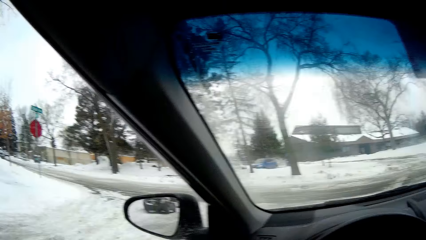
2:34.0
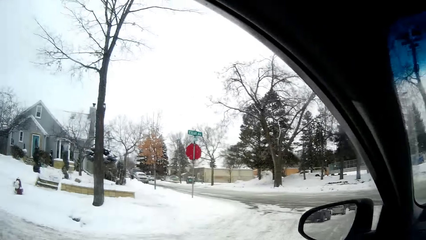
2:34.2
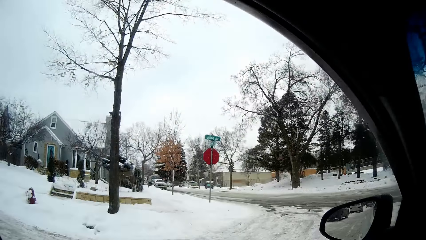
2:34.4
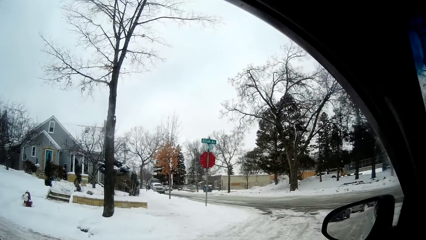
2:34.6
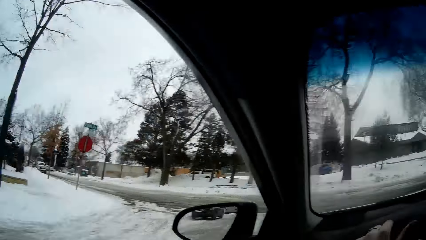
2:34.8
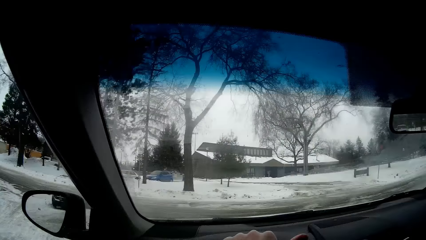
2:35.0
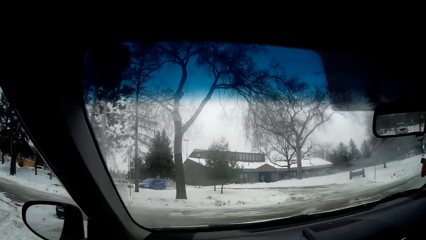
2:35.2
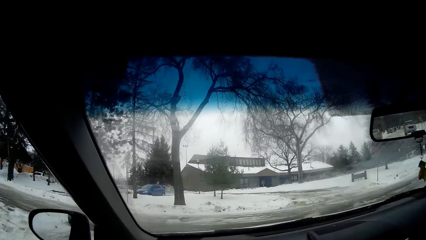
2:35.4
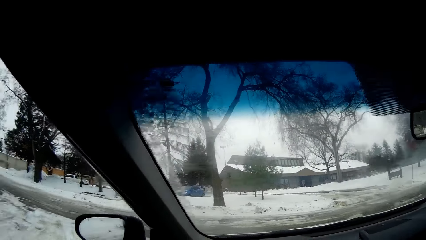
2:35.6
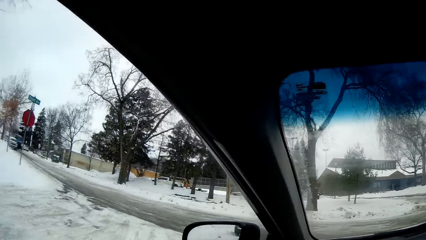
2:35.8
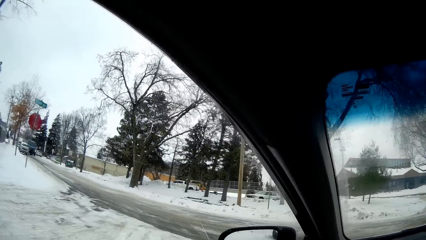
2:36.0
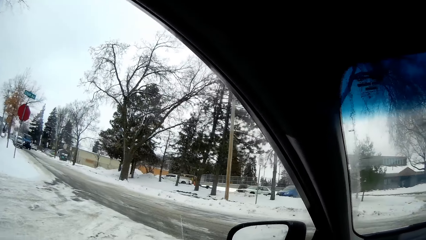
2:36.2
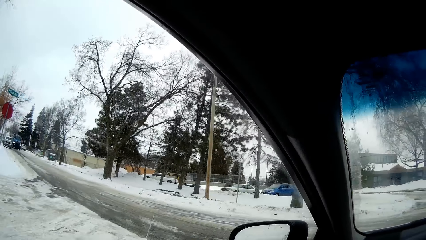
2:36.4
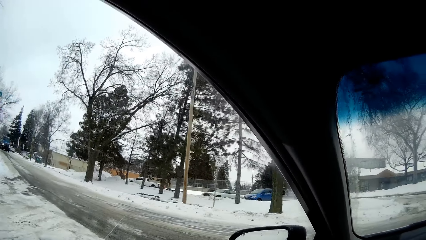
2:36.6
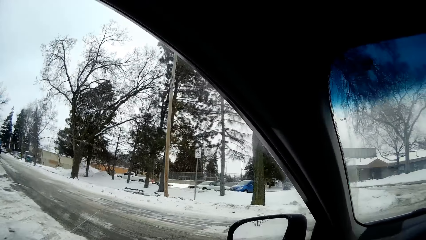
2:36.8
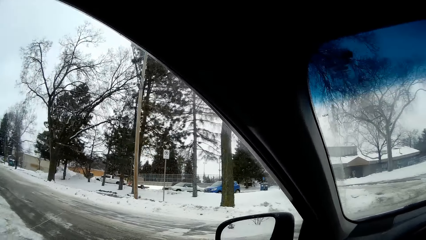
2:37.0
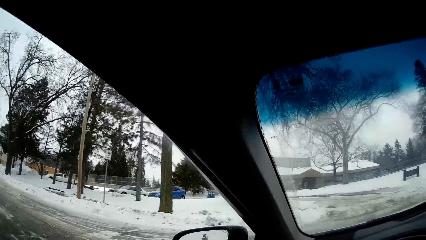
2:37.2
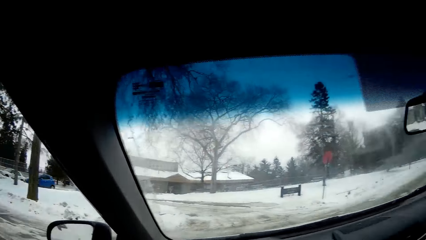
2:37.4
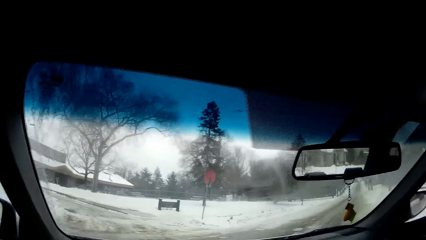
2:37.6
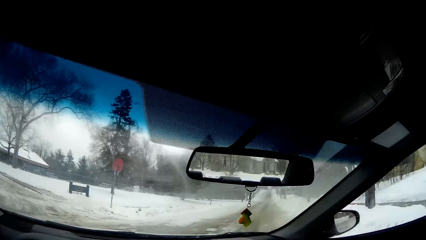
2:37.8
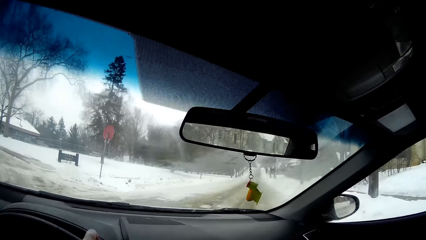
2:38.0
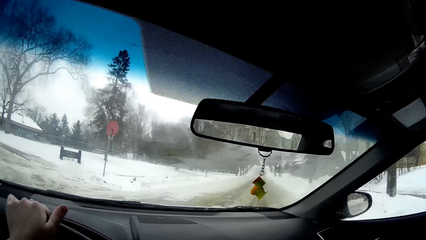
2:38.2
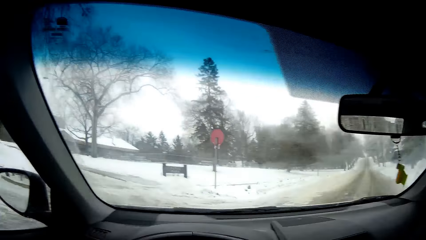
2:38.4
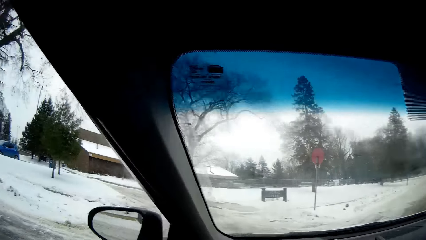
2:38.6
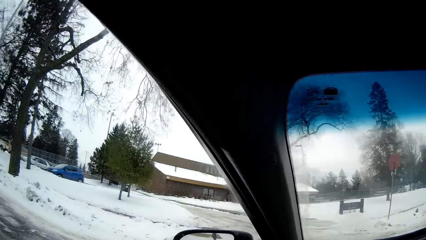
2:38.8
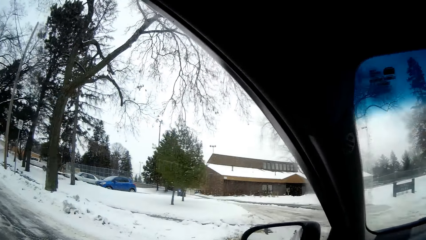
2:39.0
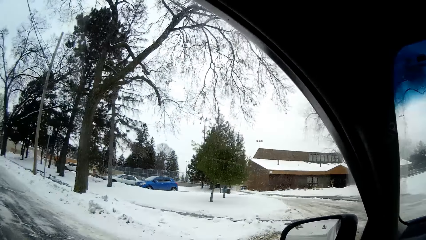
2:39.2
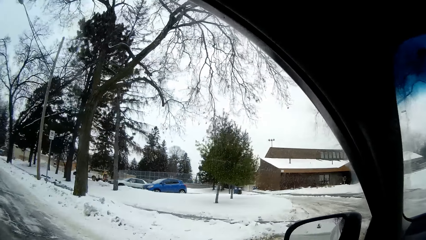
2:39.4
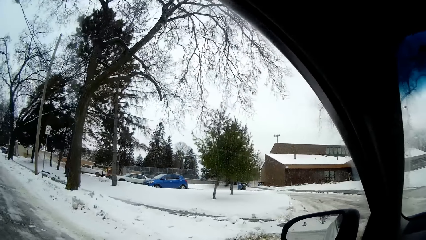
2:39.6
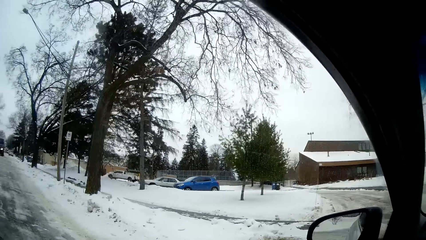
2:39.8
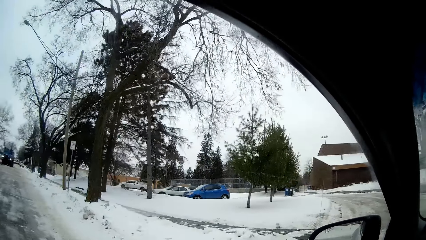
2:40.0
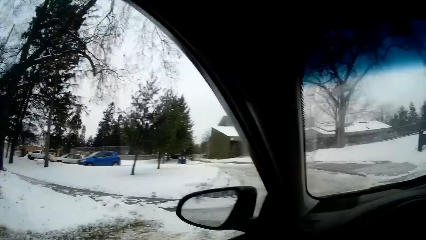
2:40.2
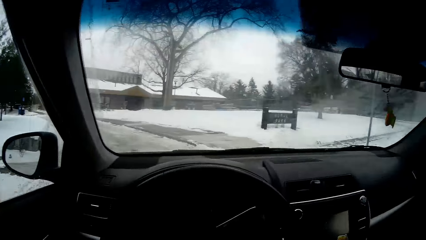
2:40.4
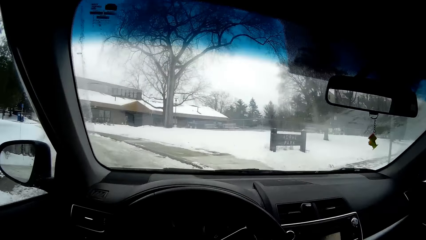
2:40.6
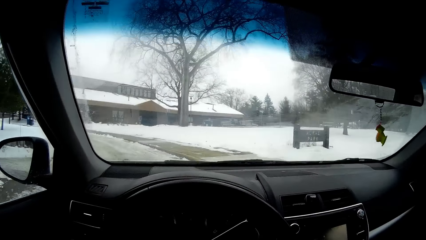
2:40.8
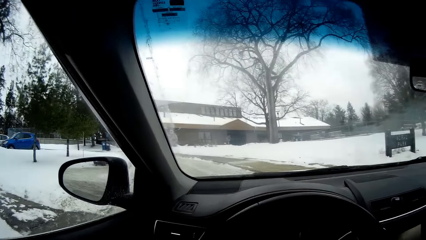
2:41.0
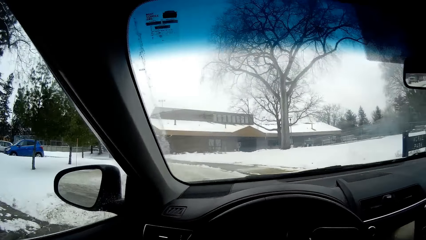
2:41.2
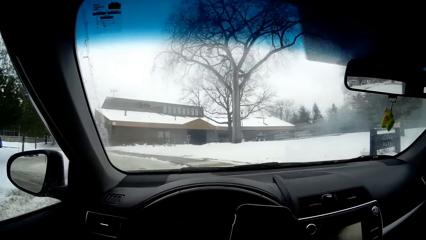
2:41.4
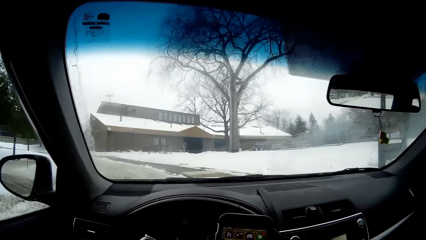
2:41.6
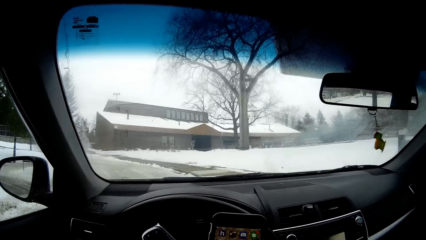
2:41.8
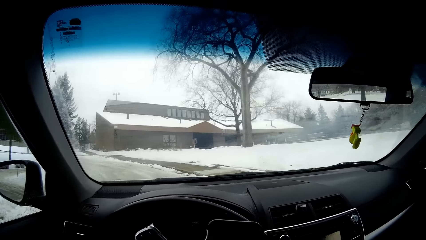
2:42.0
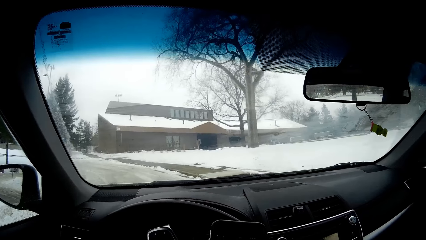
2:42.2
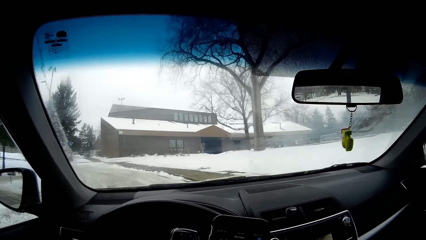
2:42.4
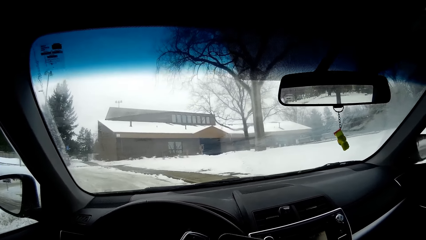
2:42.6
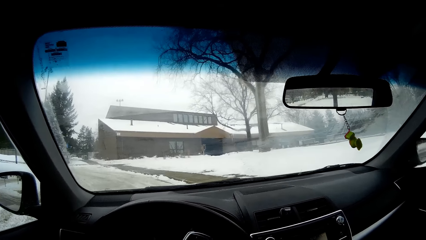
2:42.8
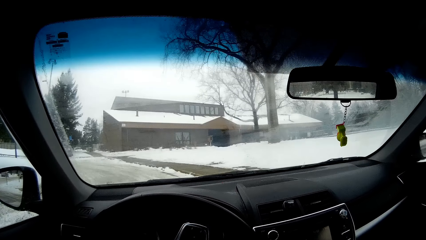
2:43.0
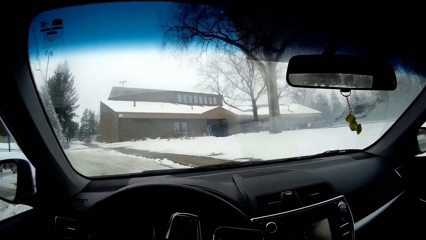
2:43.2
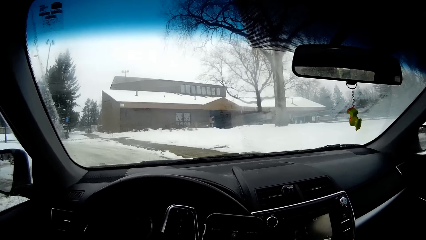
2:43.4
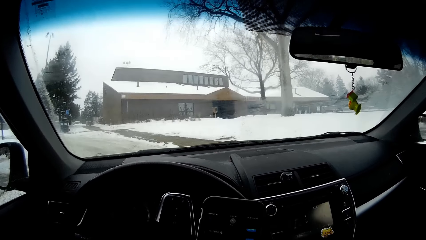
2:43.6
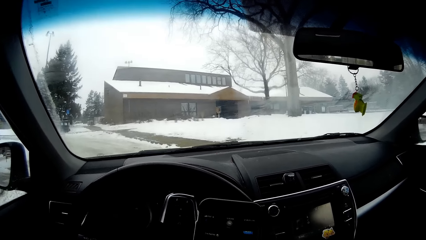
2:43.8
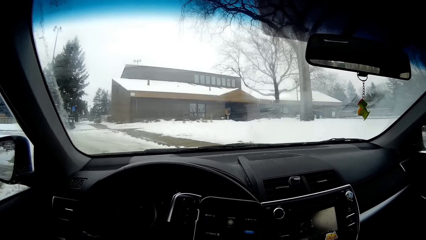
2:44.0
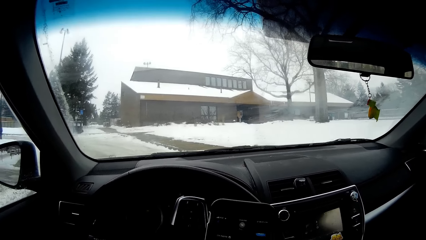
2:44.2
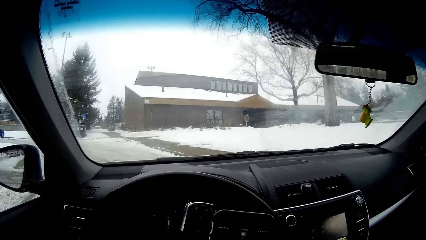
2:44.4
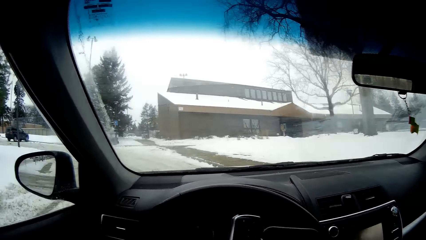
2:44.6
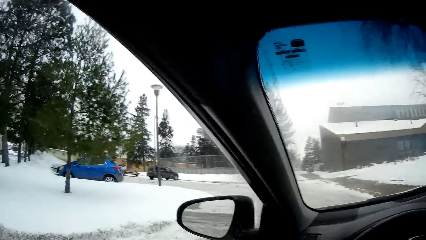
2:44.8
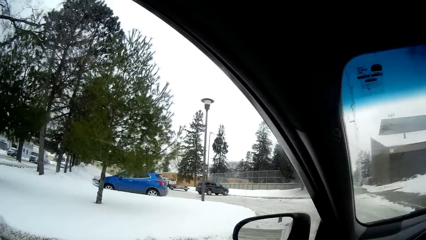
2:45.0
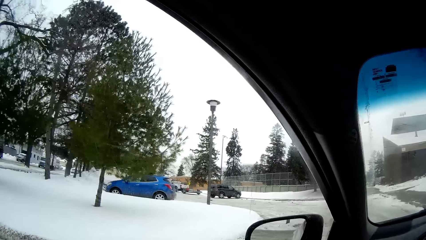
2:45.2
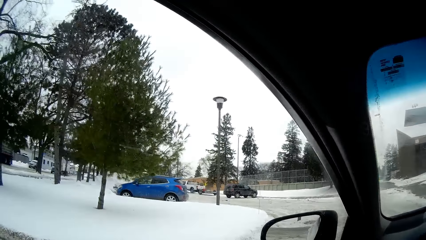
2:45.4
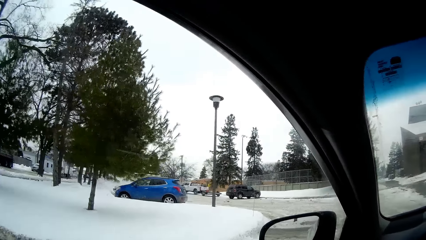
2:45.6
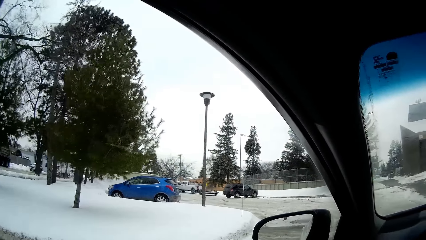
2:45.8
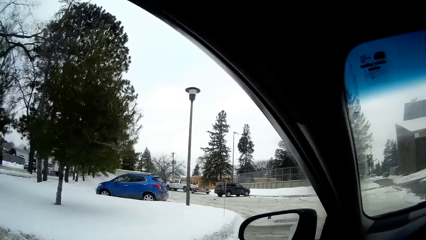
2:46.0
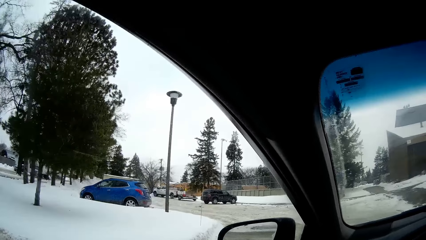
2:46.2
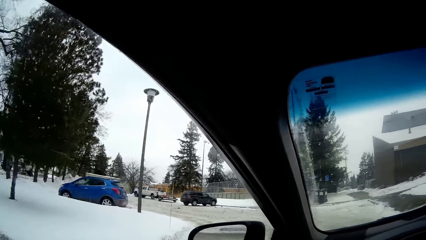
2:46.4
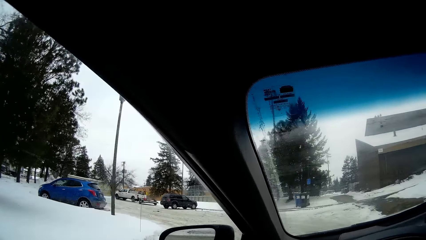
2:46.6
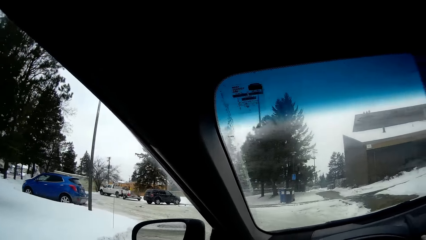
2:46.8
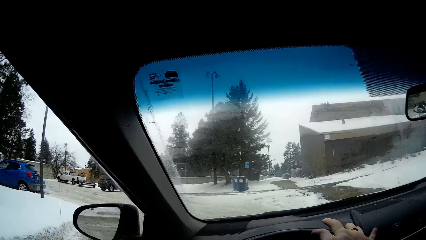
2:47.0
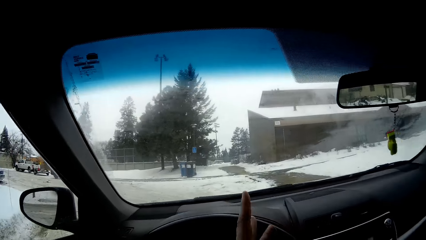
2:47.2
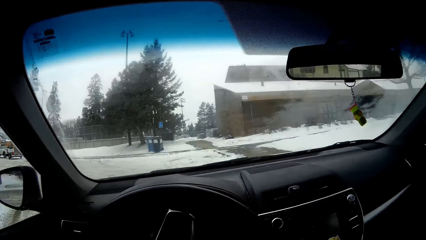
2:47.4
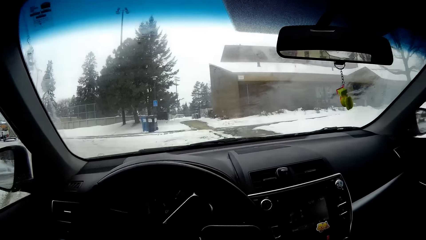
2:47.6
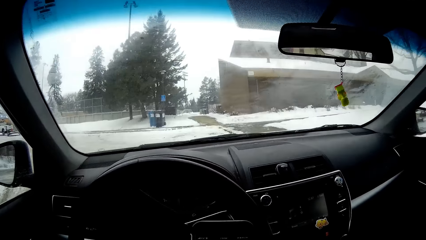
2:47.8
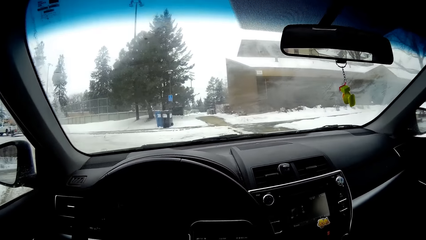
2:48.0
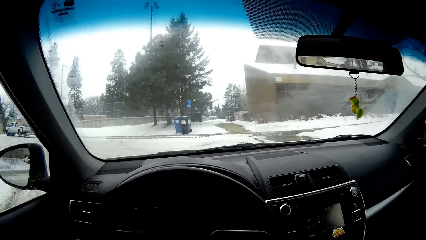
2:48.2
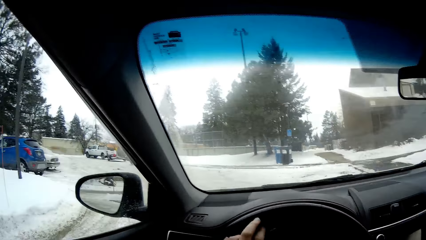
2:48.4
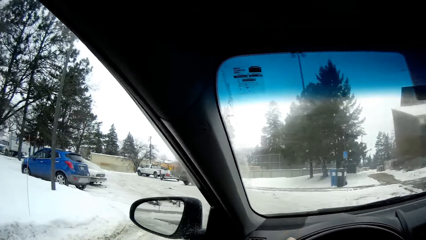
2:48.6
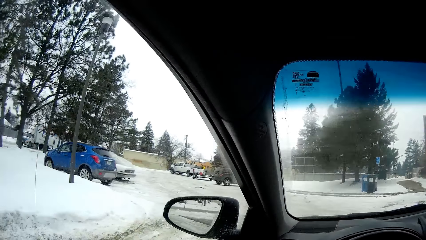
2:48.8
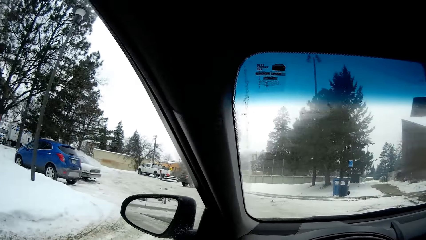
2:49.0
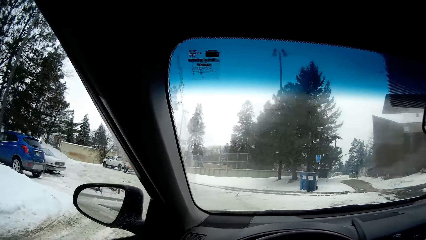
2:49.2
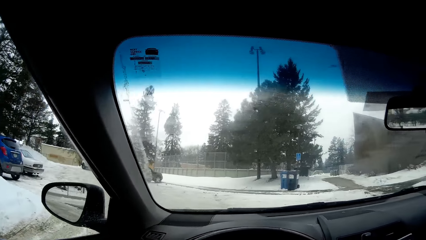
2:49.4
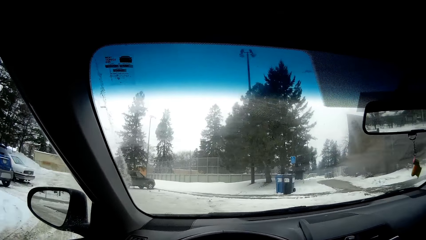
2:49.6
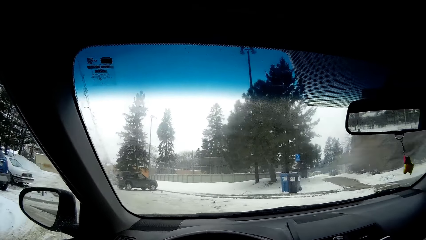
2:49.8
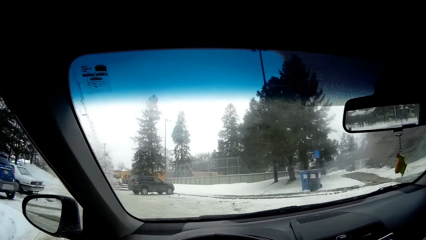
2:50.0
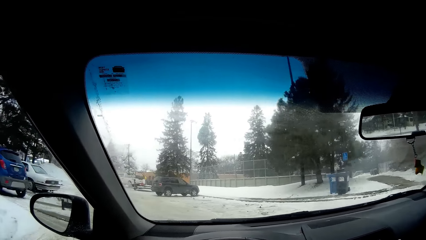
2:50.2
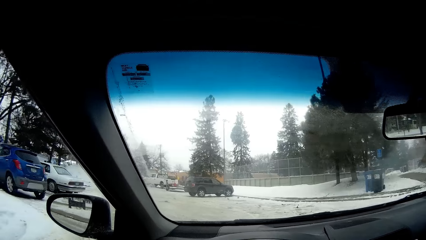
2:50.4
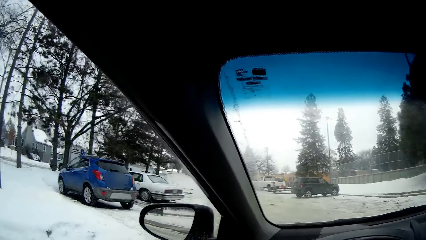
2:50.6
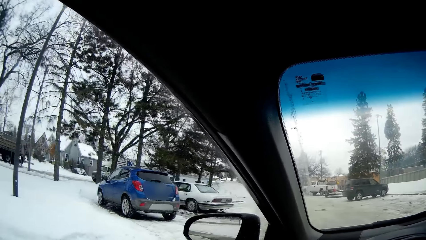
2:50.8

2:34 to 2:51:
The camera wearer drives the car. They make a turn of the car. They drive the car. They look around. They drive the car. They operate their phone. They look around. They drive the car. They look around. They drive the car.
